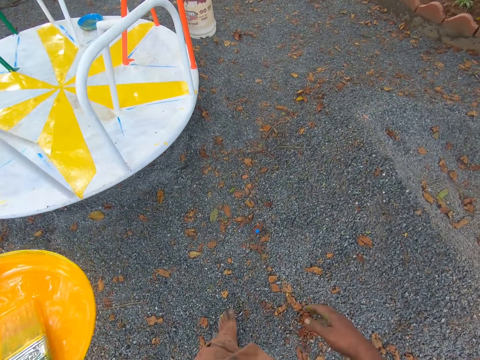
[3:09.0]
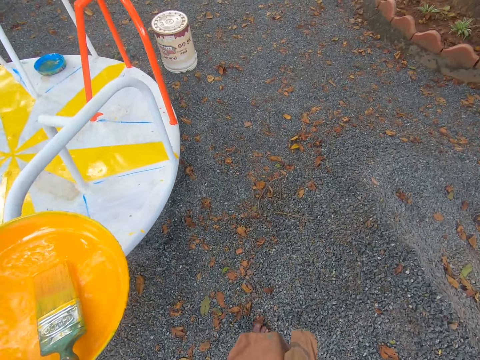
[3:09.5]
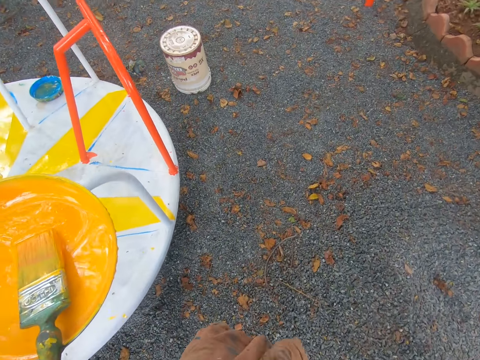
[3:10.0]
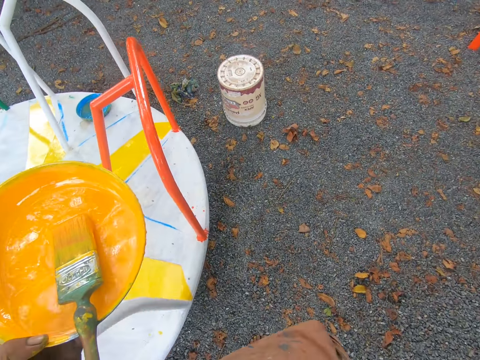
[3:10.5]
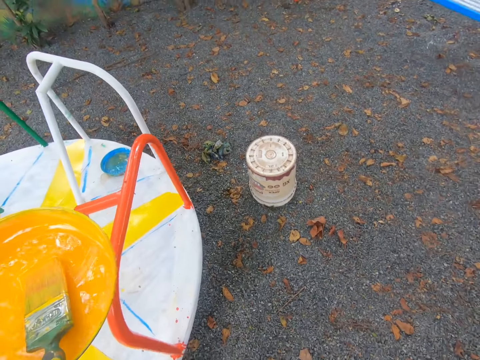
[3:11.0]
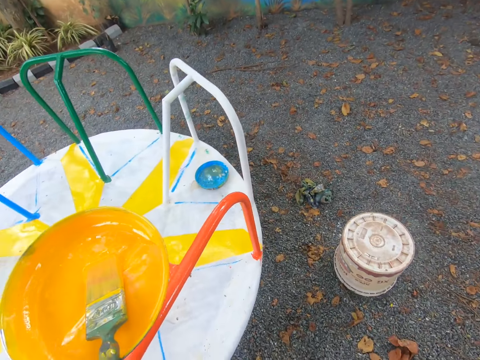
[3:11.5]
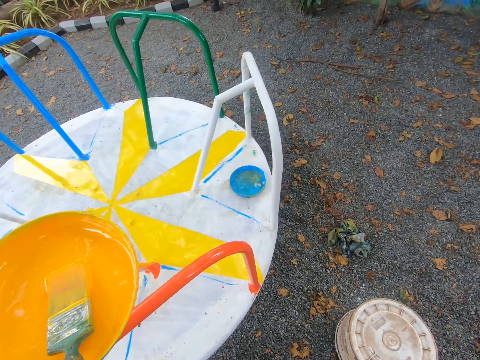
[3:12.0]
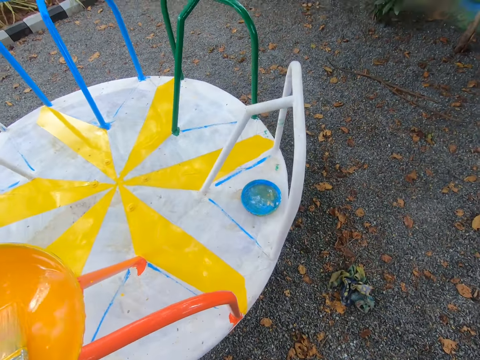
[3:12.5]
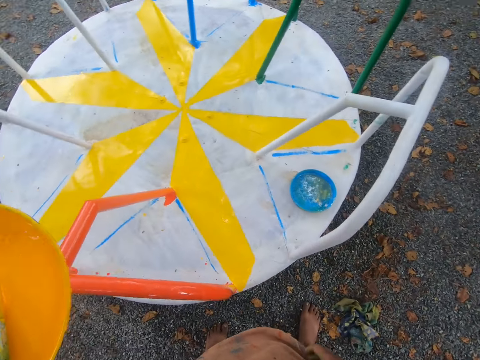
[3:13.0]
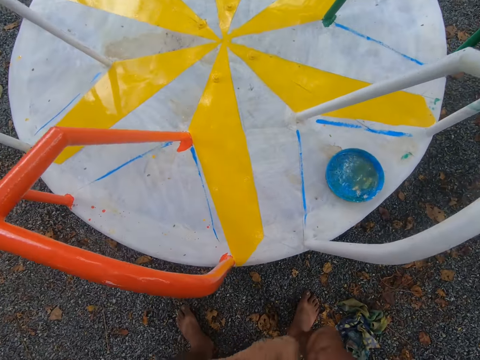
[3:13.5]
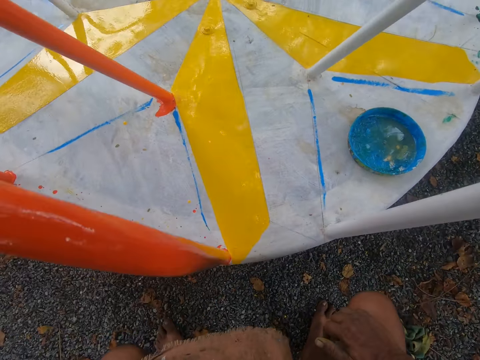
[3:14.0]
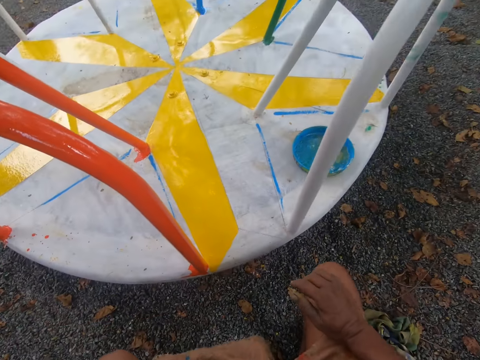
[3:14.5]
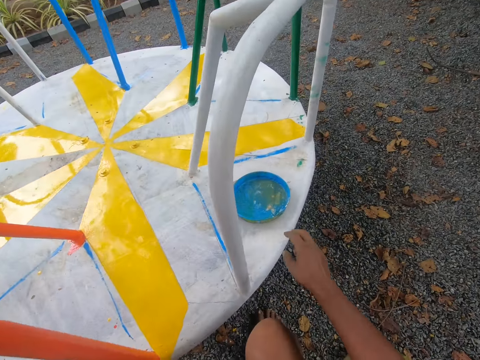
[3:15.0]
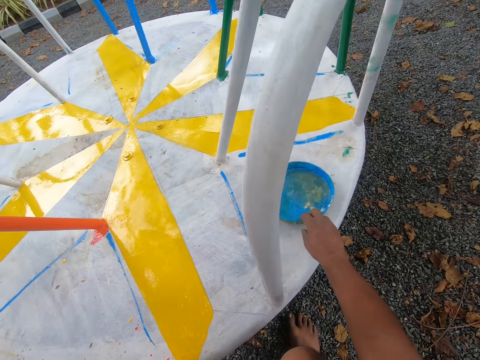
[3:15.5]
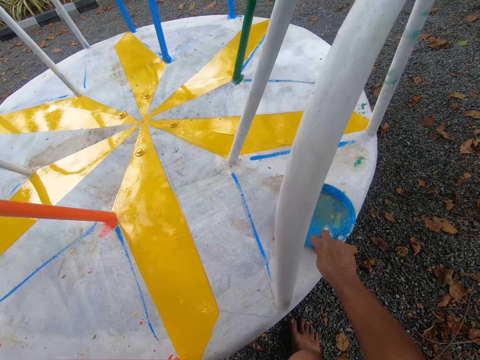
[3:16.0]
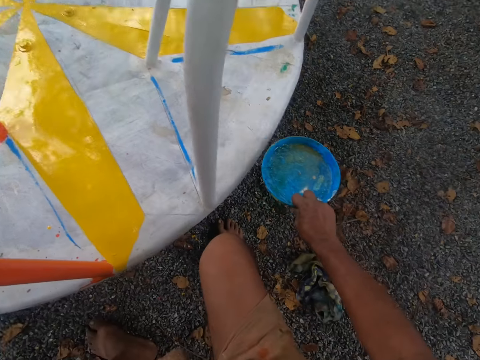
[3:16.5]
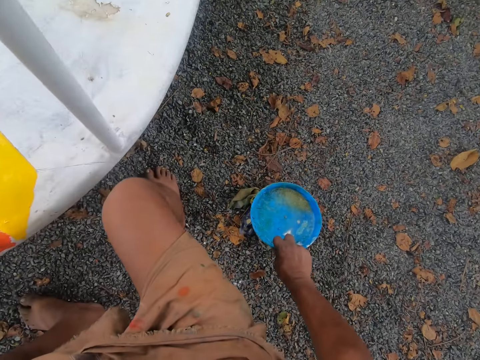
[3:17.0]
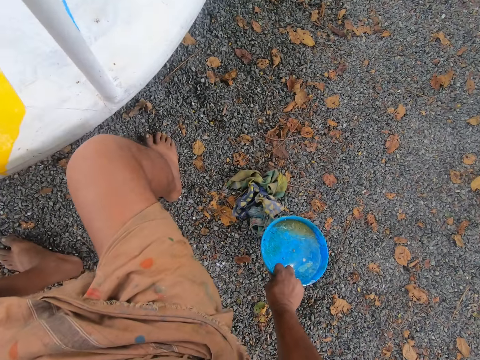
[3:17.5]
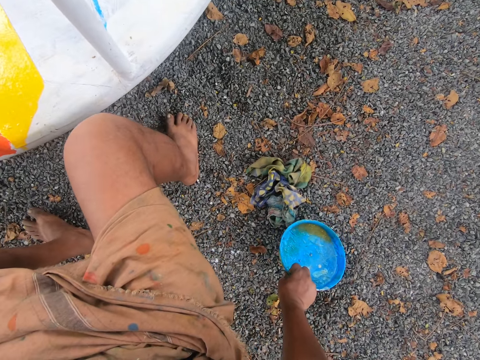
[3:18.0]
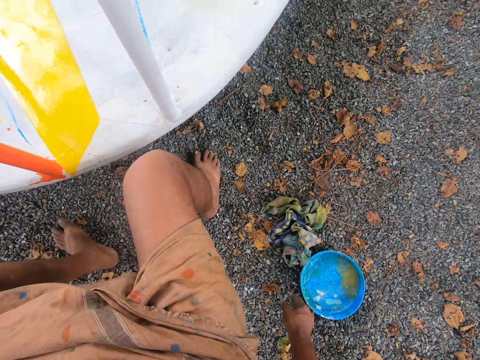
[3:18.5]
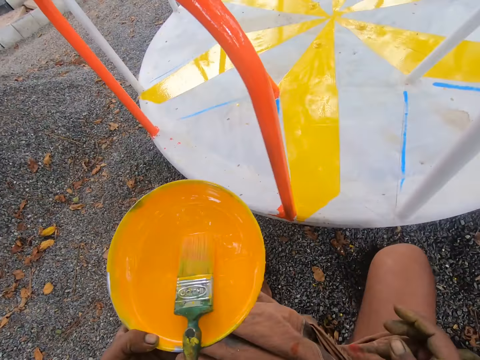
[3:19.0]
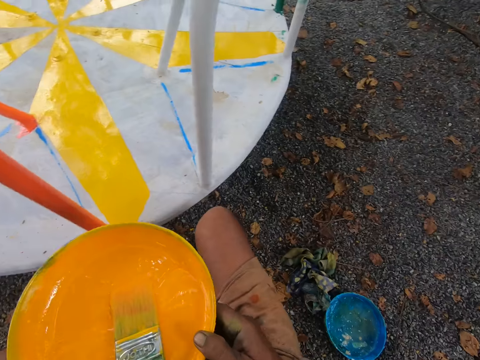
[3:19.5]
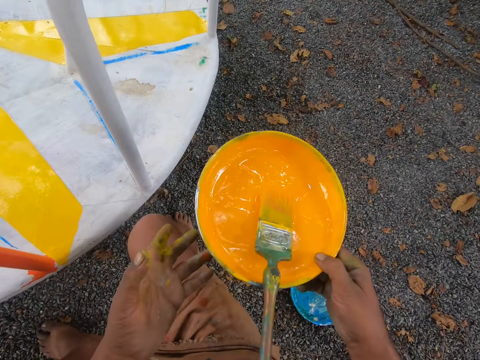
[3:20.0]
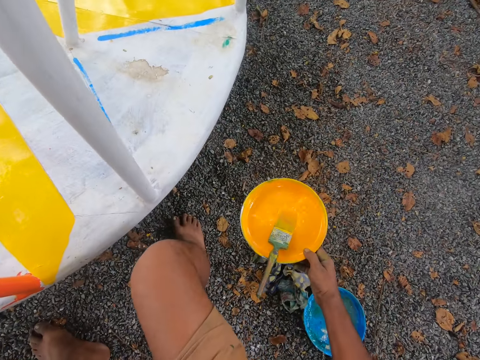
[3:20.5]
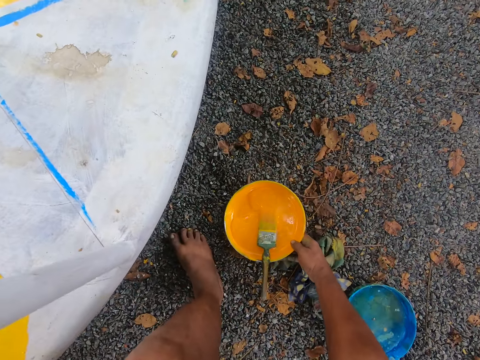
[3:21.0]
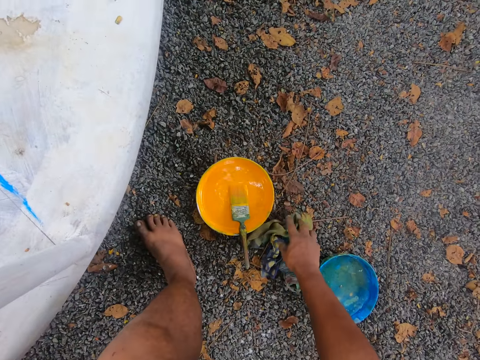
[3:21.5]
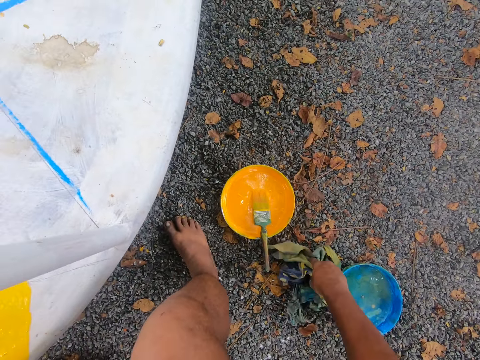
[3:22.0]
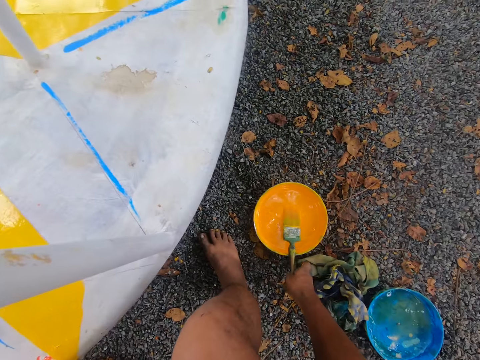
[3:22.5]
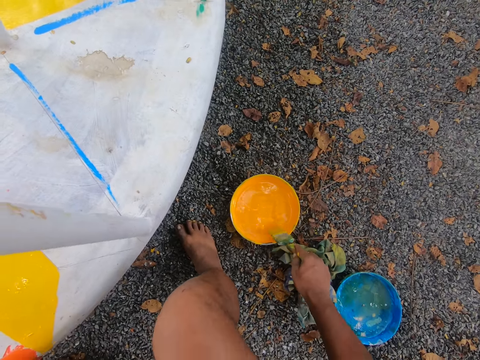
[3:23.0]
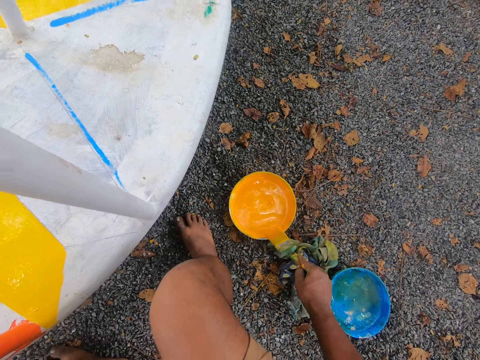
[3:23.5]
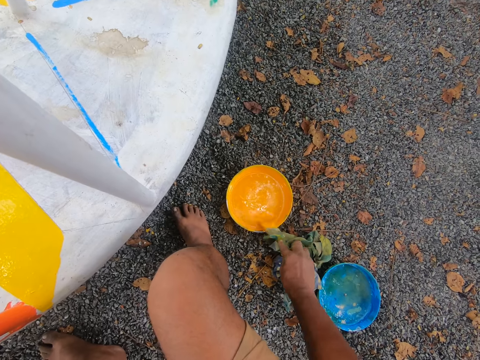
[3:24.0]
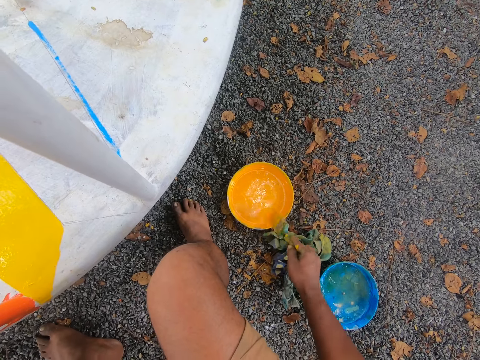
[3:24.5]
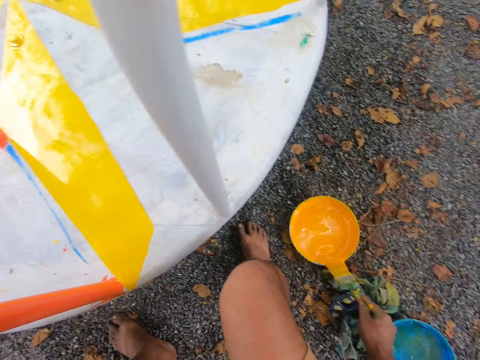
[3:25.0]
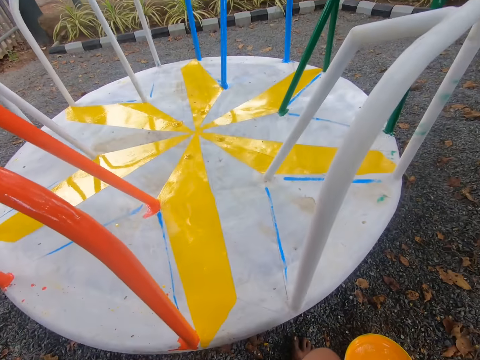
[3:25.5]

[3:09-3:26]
The camera wearer sits on the bucket. He removes a paint bowl on the merry-go-round swing with his right hand. He passes the paint bowl in his left hand to his right hand. He drops the paint bowl on the floor. He places the paint brush on the ground. He cleans his right hand on a rag on the floor. He picks up the paint brush with his right hand. He holds the brush. He reduces the paint from the brush.

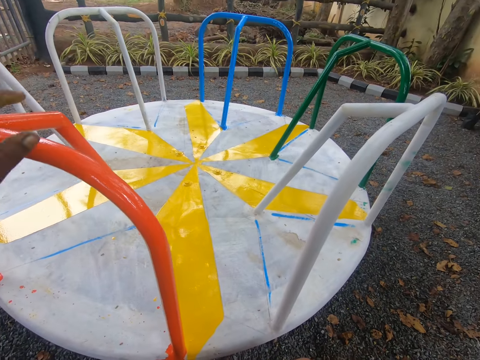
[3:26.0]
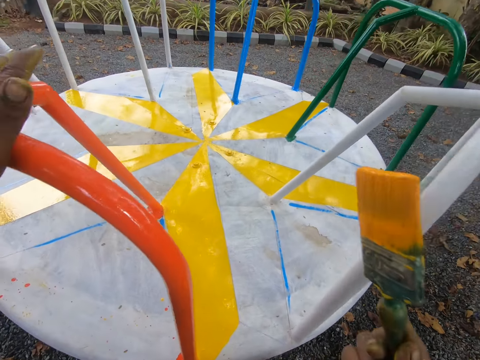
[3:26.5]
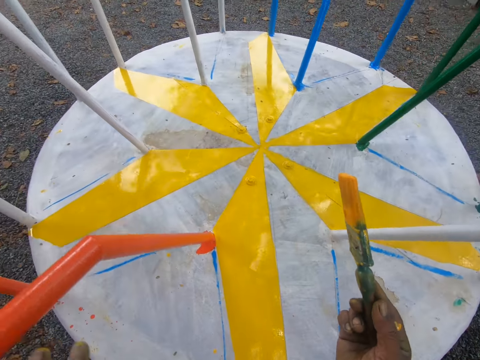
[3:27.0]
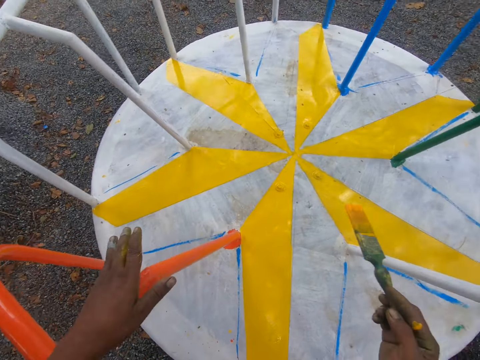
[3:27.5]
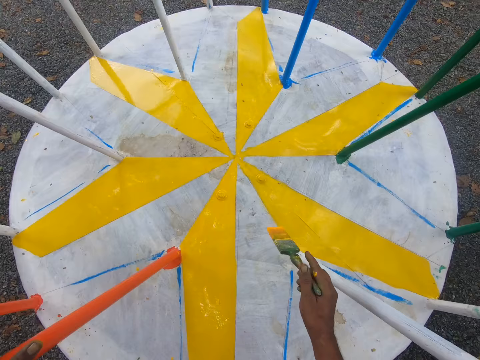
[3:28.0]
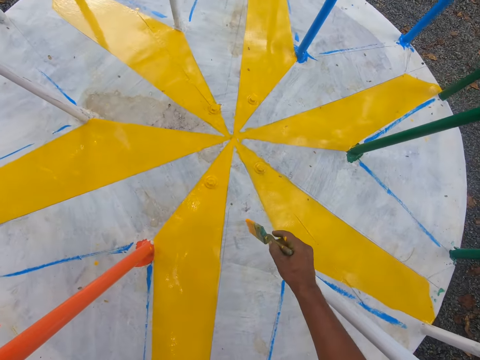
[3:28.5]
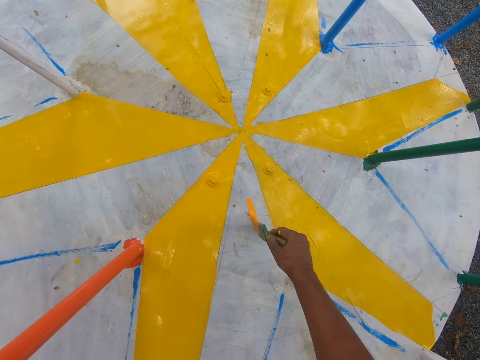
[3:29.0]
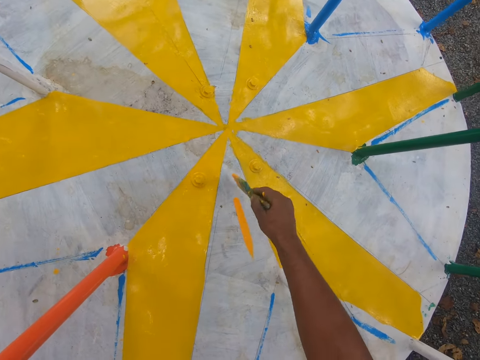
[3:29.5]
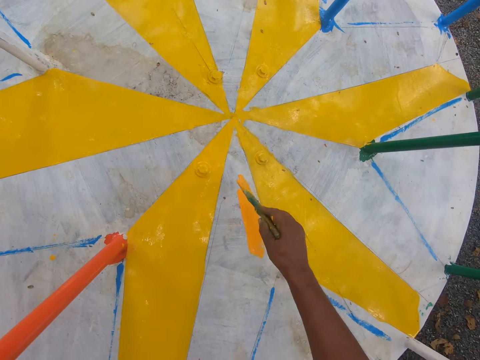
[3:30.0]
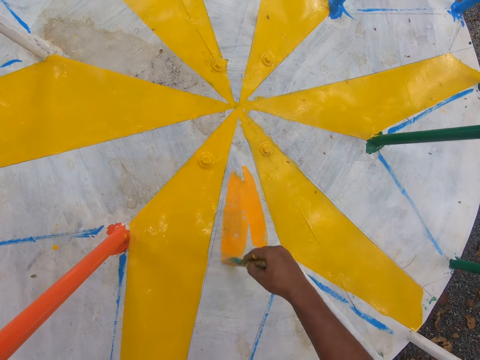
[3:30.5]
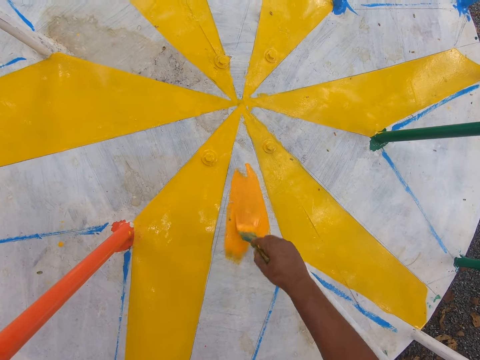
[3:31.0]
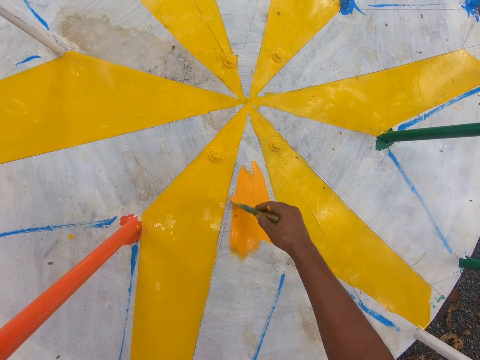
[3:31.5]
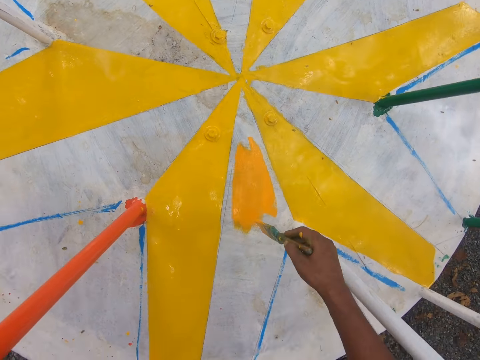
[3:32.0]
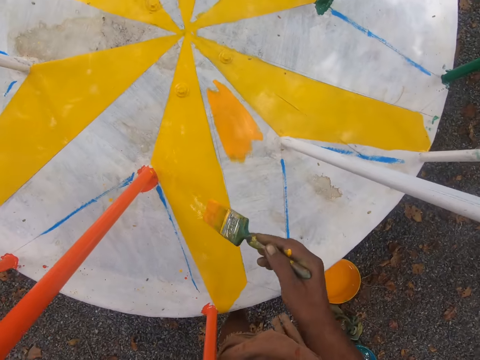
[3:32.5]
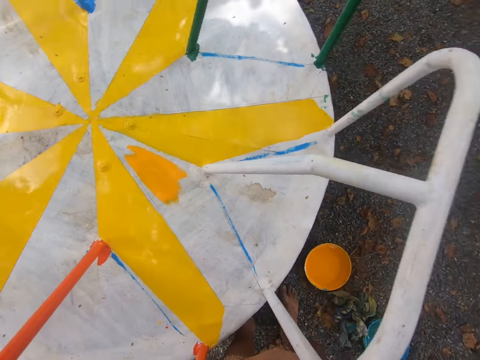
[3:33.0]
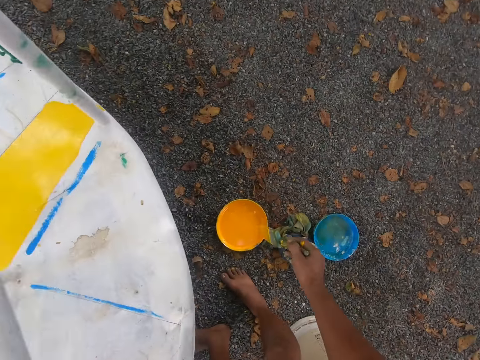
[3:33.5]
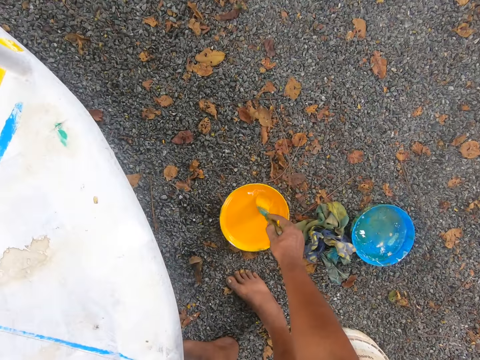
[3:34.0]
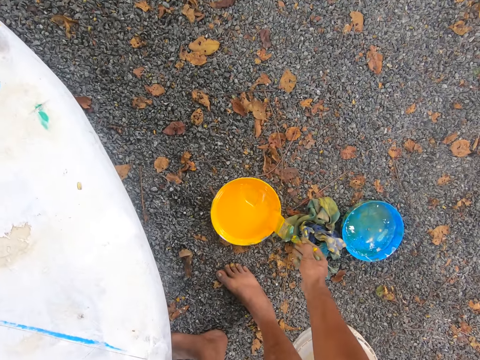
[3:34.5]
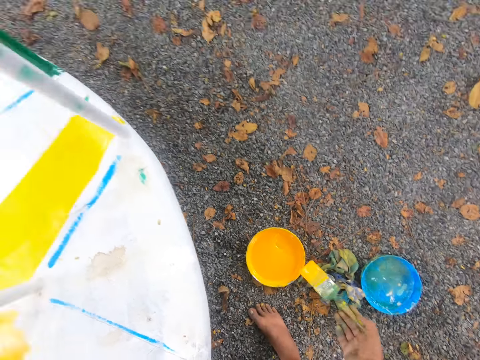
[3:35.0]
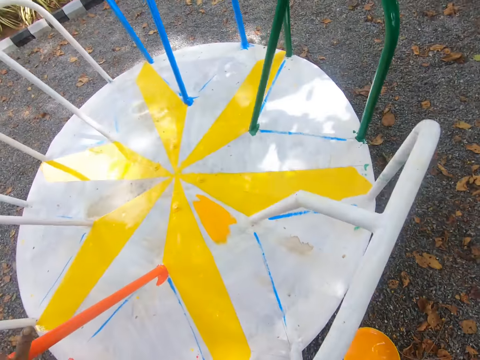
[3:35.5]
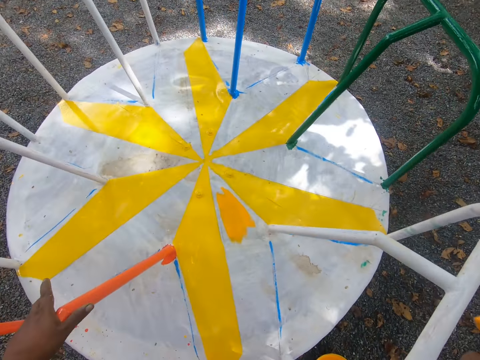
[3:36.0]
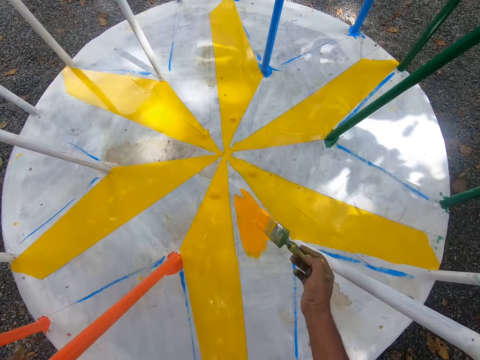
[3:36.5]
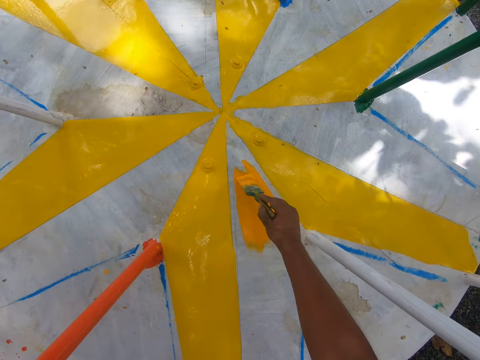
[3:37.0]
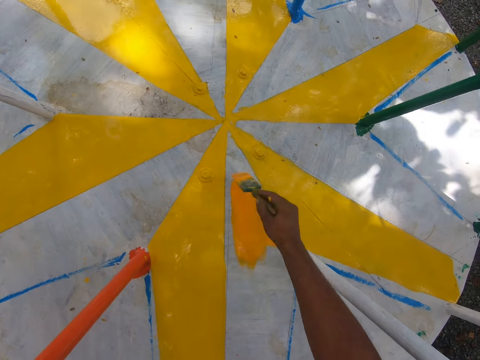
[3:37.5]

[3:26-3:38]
The camera wearer places his left hand on a merry-go-round handle. He paints the merry-go-round swing with the paint brush in his right hand. He turns to the paint plate. He dips the brush in the paint plate. He reduces the paint from the brush. He turns to the merry-go-round. He paints the merry-go-round.
